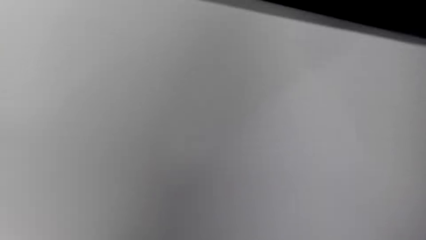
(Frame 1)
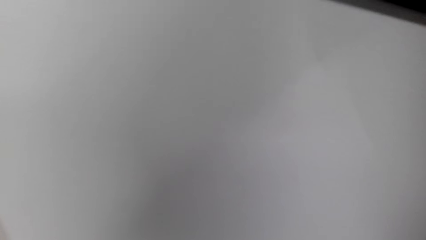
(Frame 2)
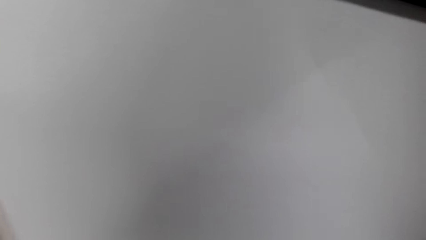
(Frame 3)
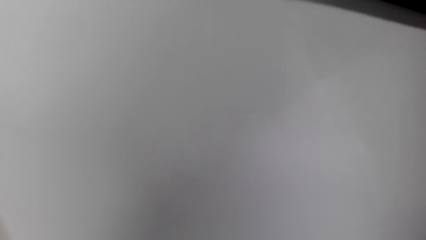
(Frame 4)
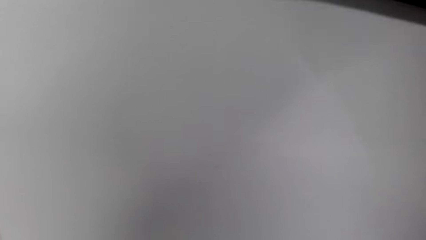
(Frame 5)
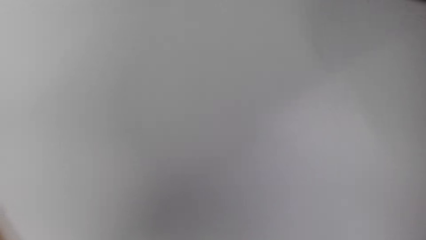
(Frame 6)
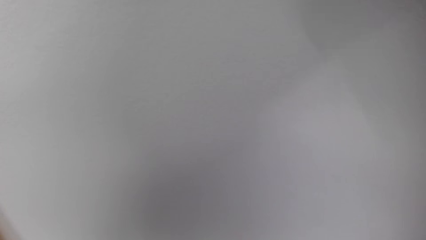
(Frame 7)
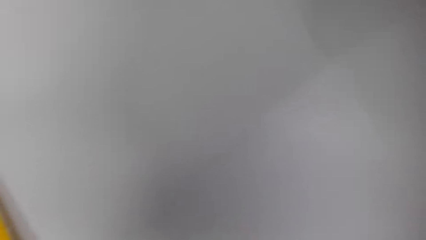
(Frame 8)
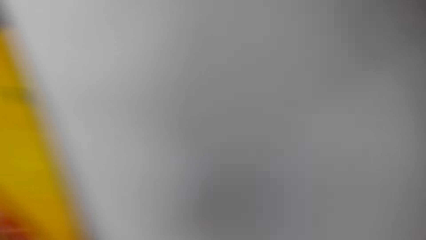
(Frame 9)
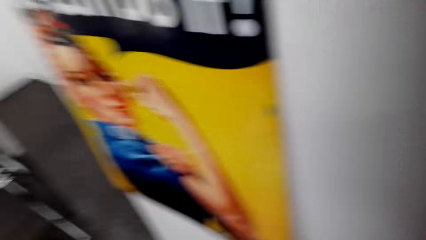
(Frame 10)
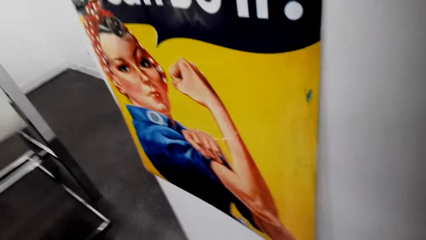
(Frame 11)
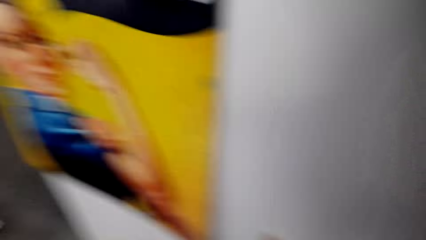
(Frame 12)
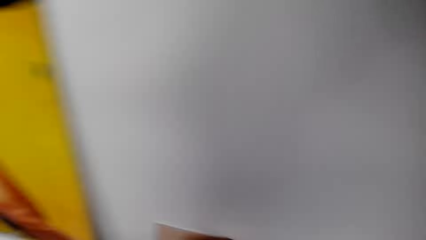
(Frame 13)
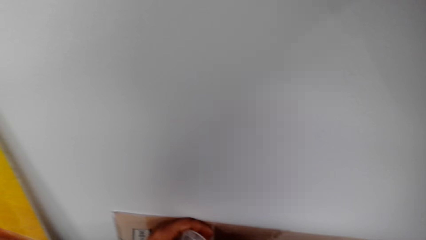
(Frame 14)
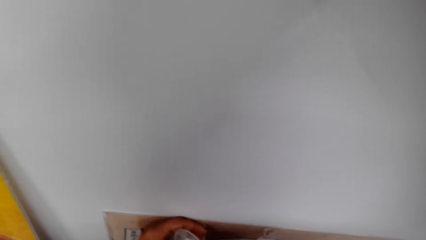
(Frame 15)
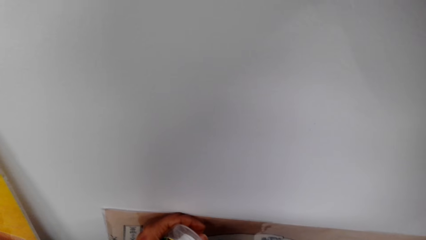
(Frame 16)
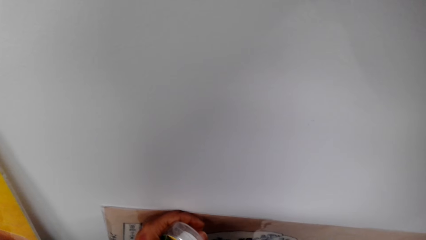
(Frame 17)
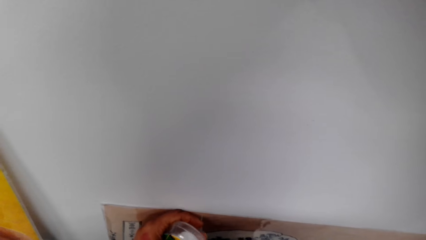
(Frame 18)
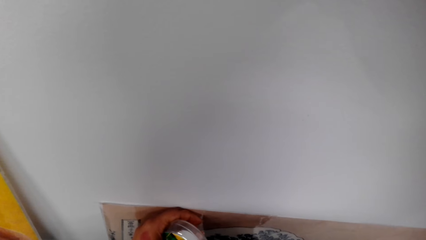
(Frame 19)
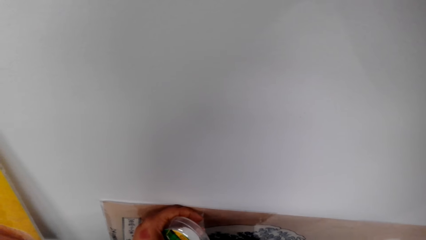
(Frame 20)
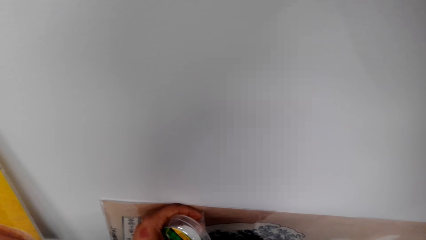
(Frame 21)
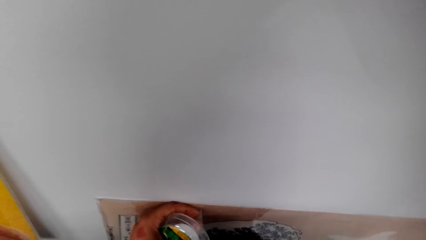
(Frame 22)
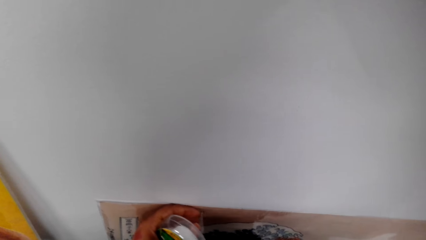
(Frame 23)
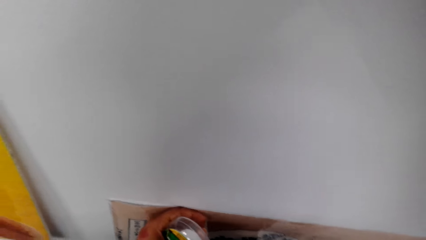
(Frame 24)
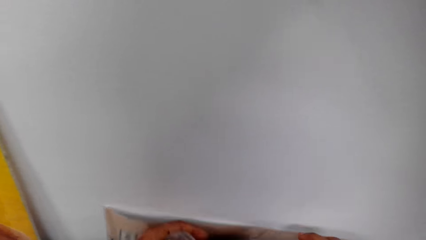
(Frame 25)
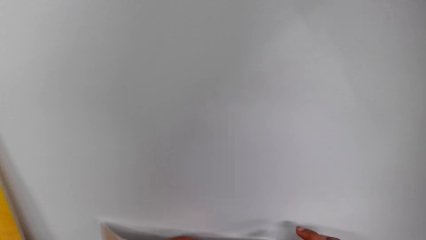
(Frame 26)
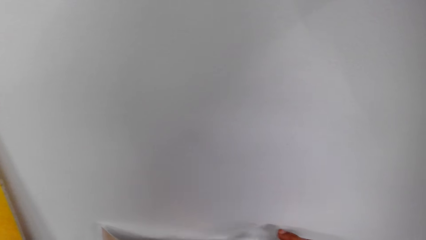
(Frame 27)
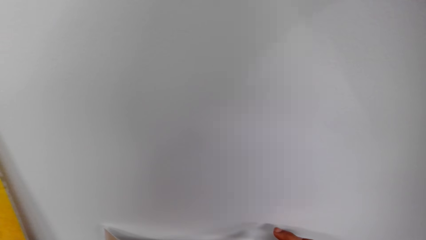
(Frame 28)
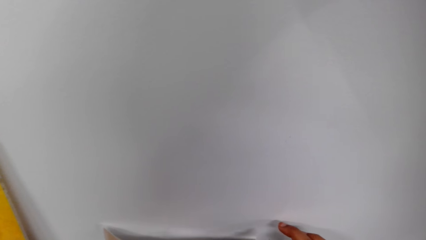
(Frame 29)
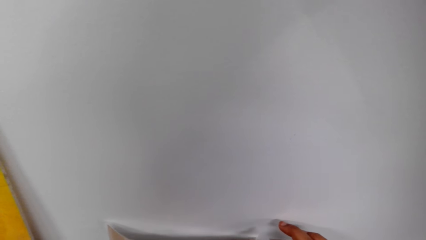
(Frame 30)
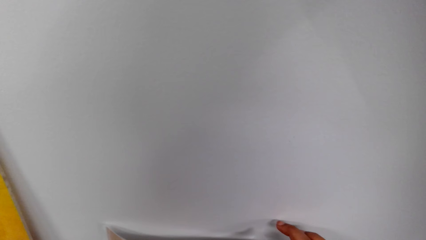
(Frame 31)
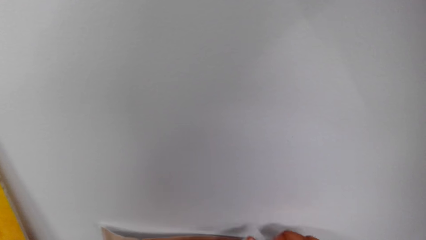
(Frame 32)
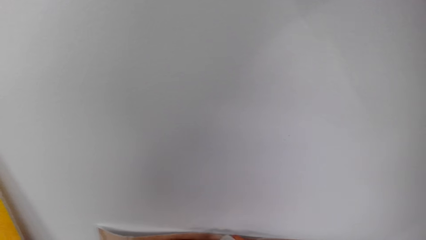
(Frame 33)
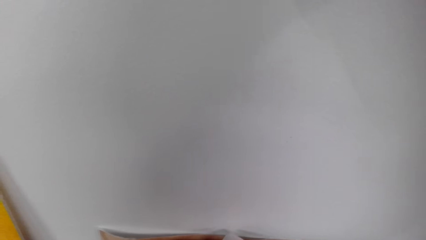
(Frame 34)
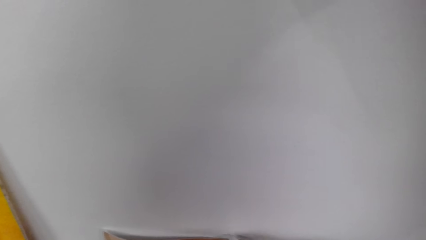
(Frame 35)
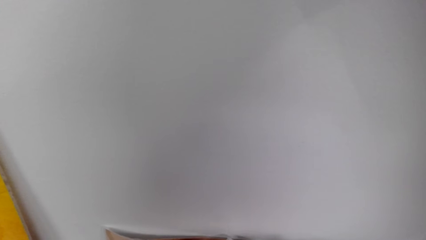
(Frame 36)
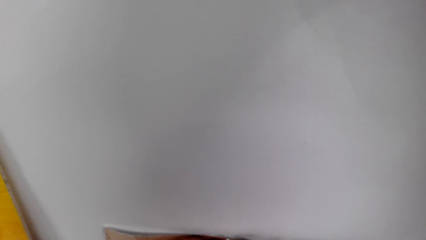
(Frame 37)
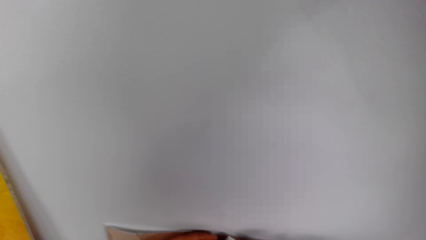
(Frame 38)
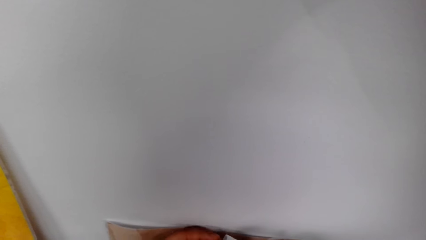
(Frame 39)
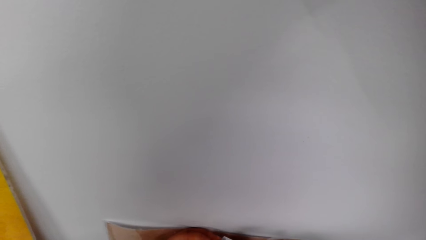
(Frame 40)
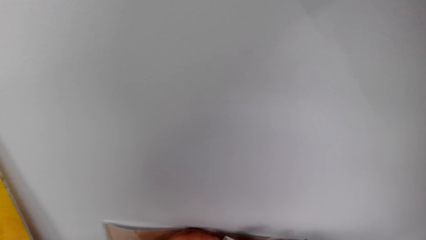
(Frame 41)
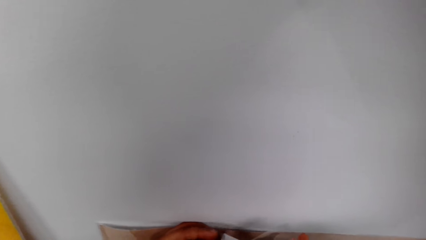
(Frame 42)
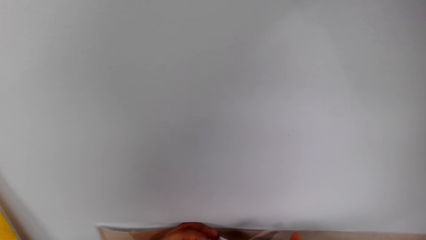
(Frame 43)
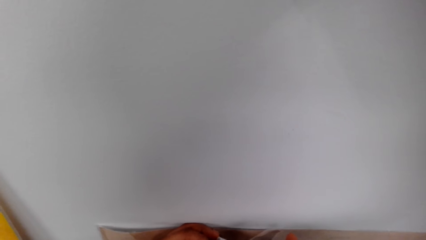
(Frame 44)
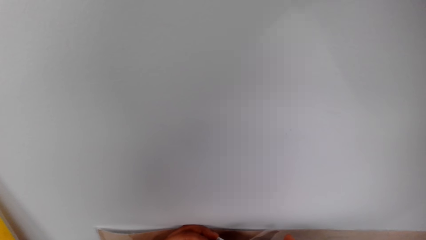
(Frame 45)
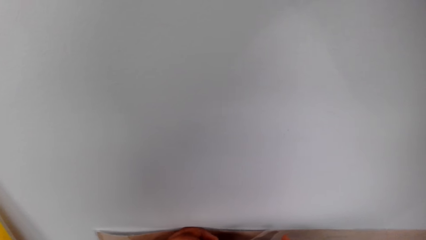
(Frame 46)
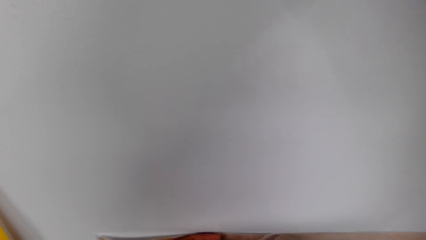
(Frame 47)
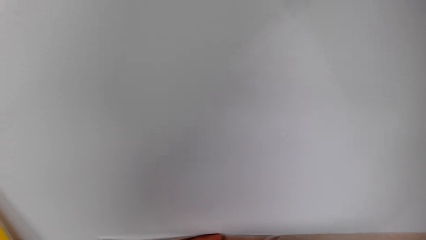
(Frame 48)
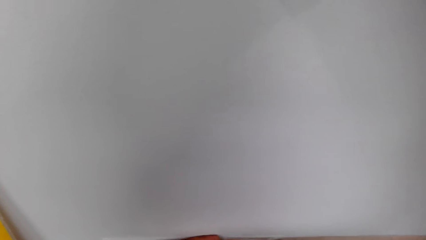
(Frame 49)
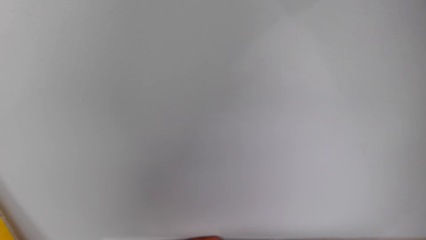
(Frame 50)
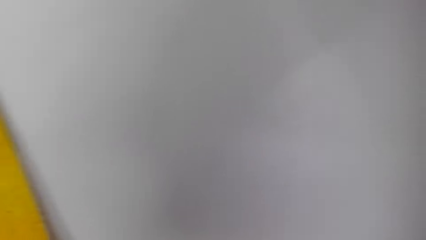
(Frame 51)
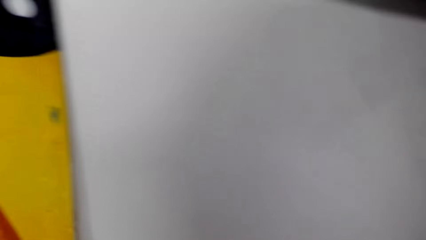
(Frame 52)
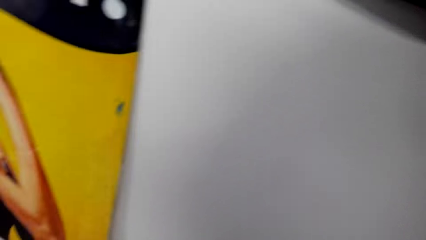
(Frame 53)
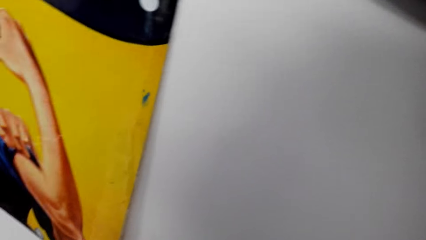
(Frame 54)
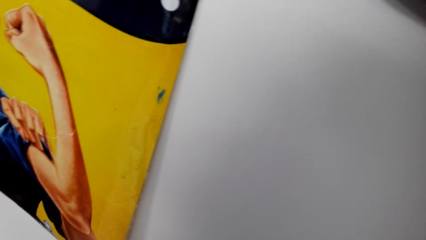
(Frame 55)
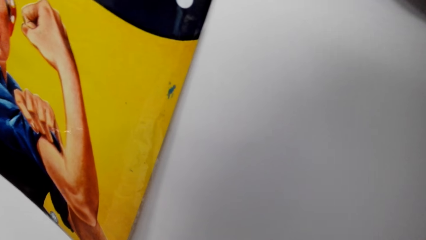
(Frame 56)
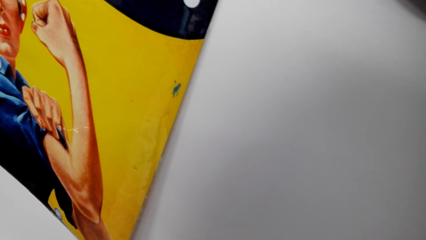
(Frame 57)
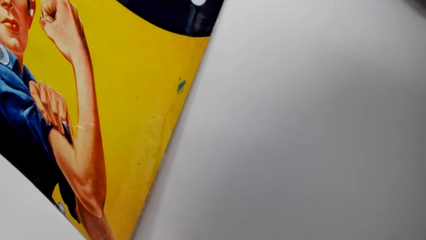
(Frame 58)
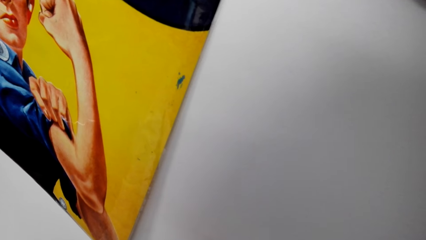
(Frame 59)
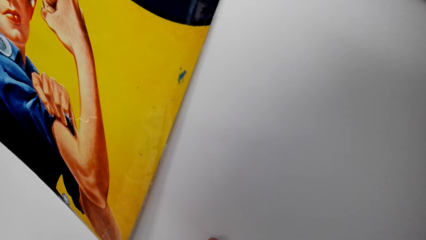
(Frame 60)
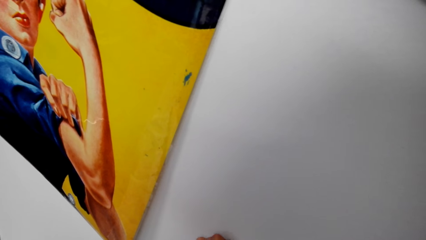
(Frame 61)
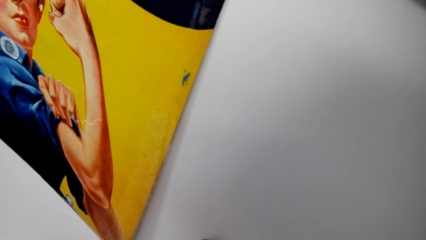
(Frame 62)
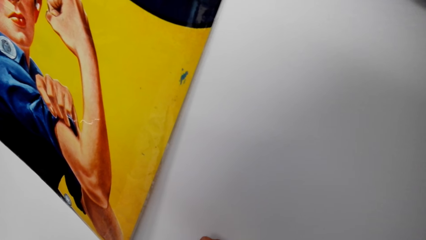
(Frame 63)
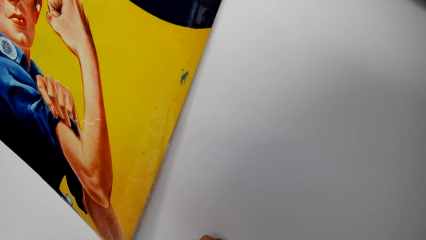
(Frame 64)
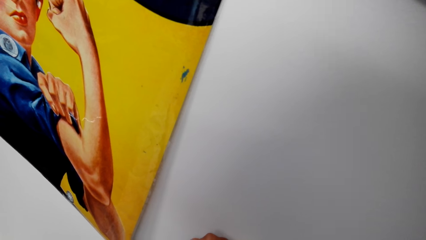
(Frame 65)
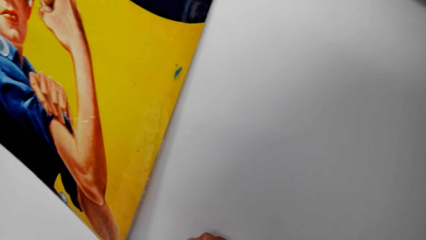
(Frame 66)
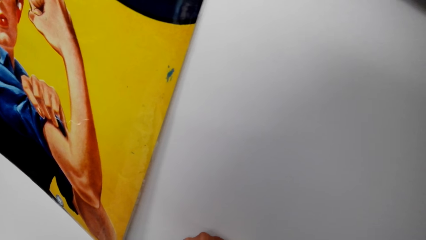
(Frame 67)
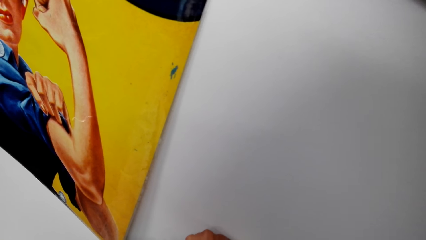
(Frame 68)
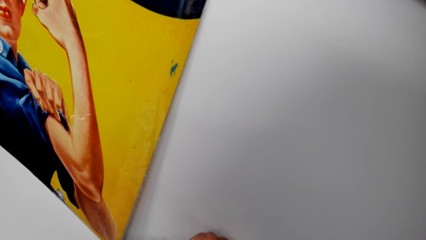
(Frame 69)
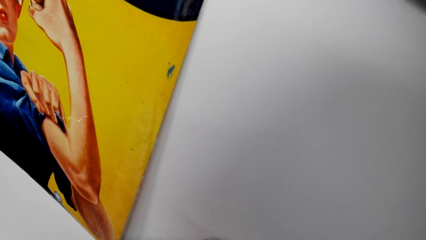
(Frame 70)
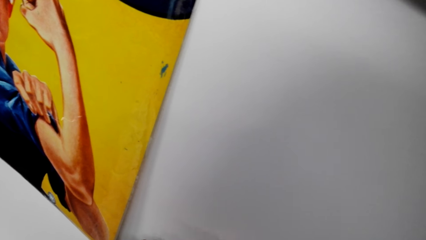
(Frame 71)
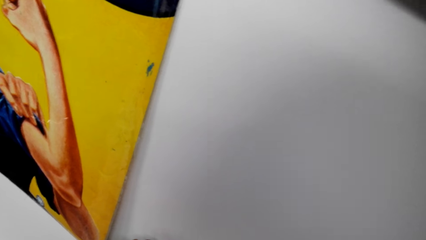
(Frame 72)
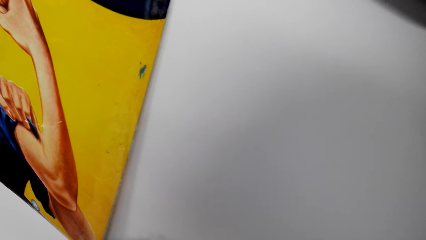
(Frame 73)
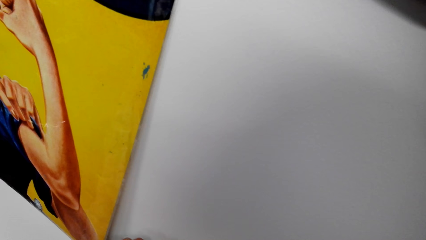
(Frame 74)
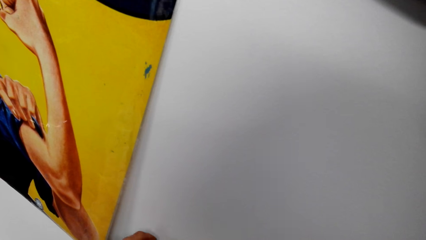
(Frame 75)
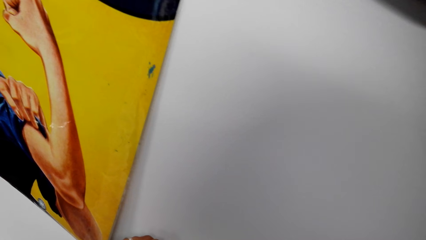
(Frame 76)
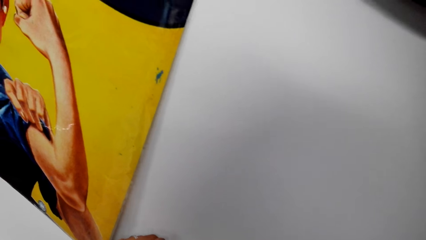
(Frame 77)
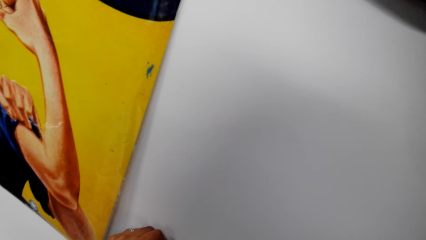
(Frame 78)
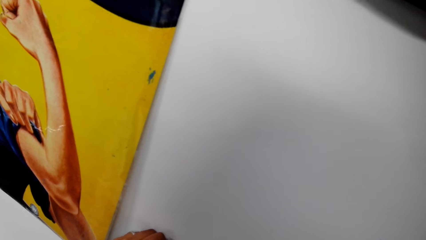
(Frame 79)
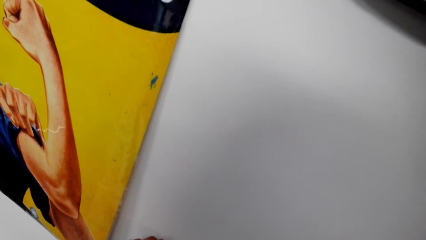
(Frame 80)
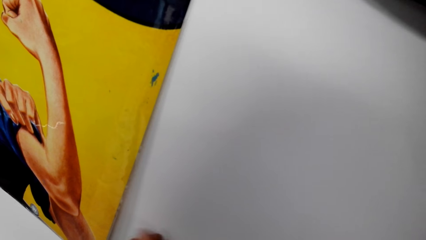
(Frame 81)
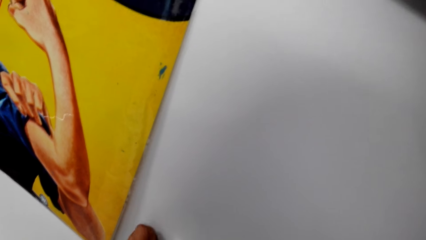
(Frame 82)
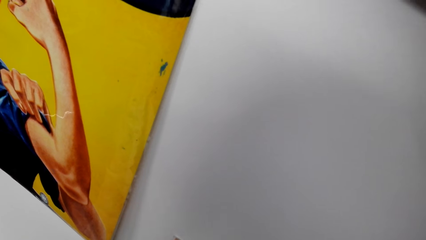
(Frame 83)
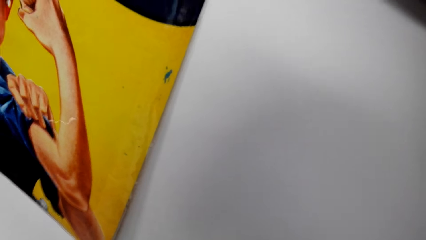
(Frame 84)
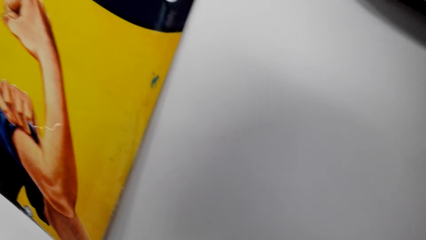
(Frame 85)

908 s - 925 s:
The camera wearer looks around. They cut the tape. They attach the paper roll to the wall with cellotape. They tape the poster on the wall.
